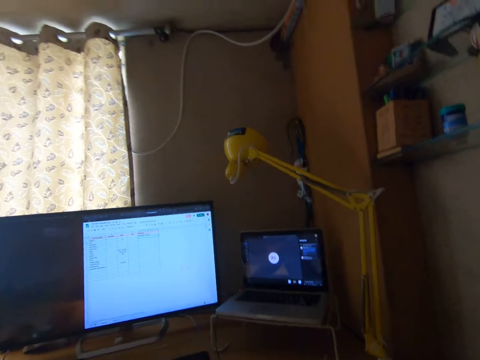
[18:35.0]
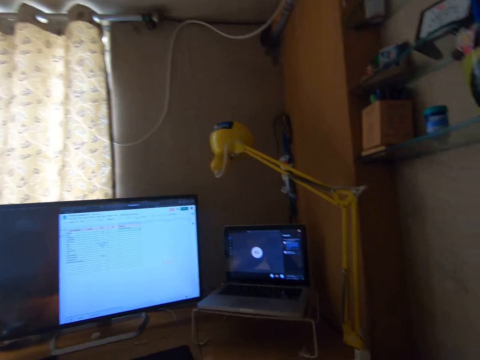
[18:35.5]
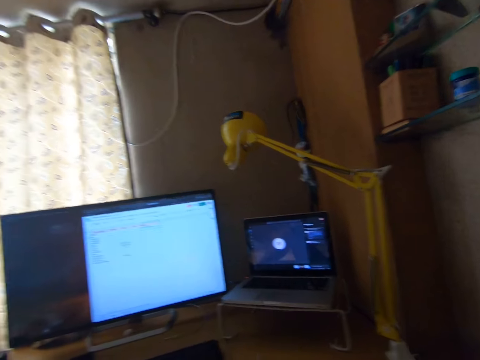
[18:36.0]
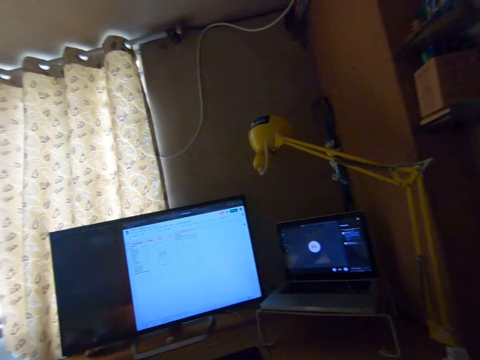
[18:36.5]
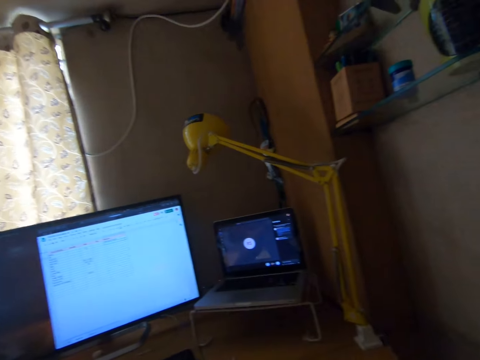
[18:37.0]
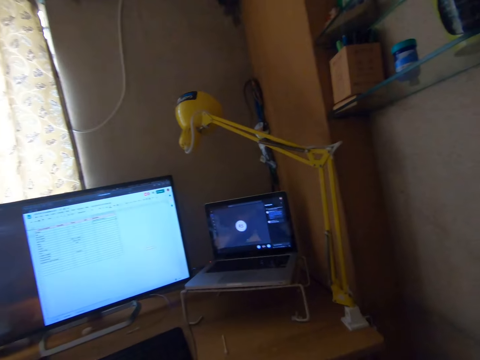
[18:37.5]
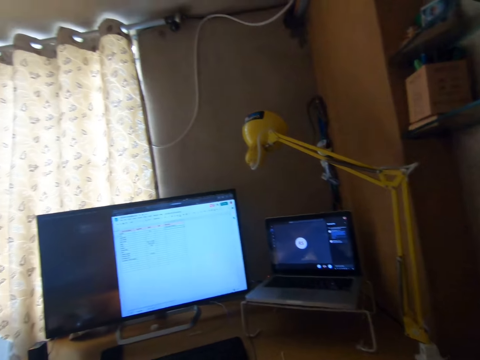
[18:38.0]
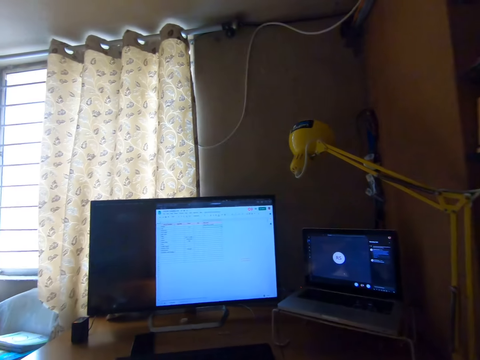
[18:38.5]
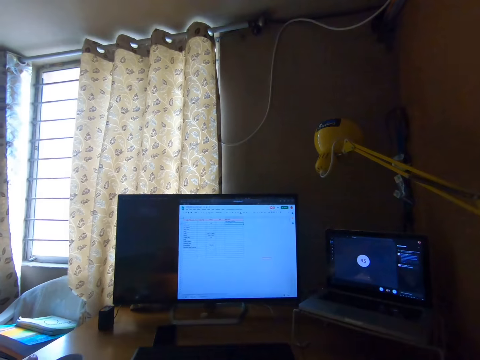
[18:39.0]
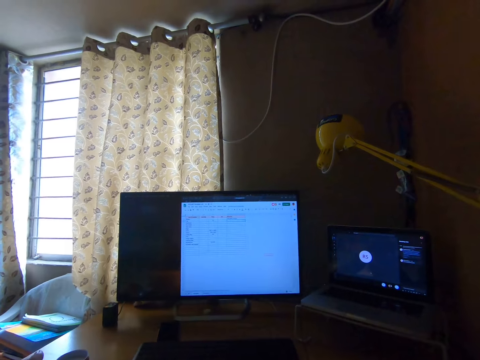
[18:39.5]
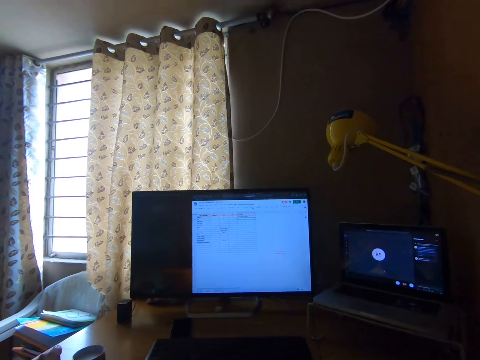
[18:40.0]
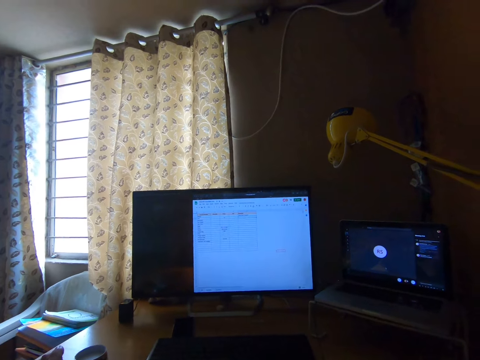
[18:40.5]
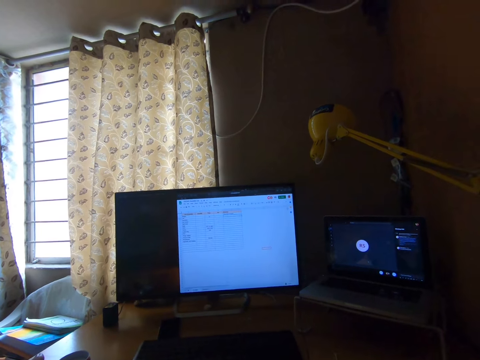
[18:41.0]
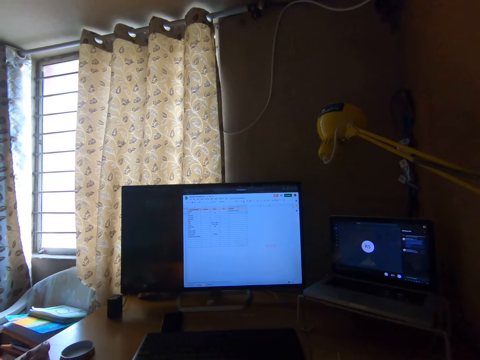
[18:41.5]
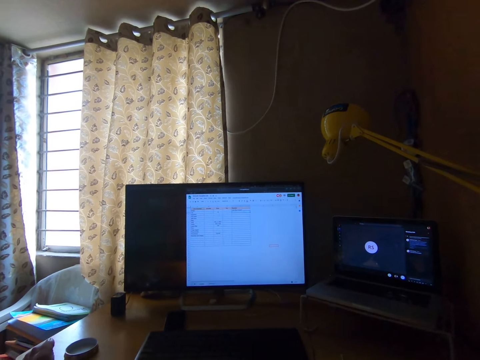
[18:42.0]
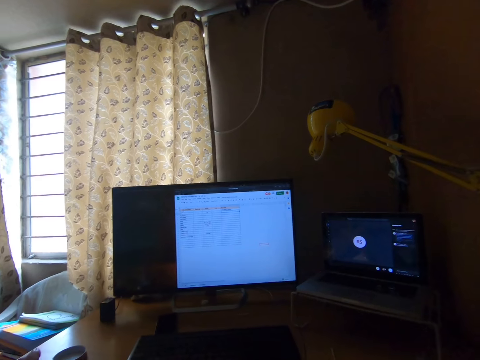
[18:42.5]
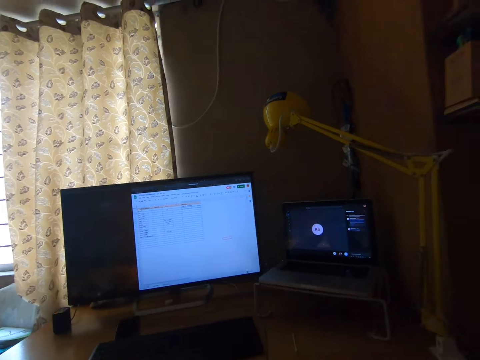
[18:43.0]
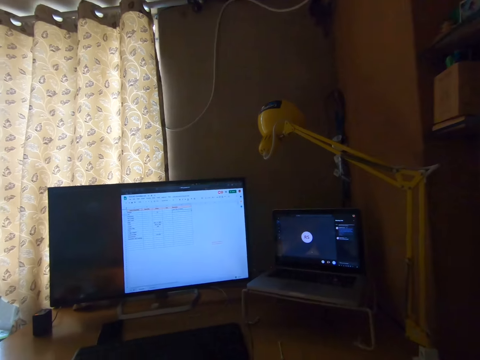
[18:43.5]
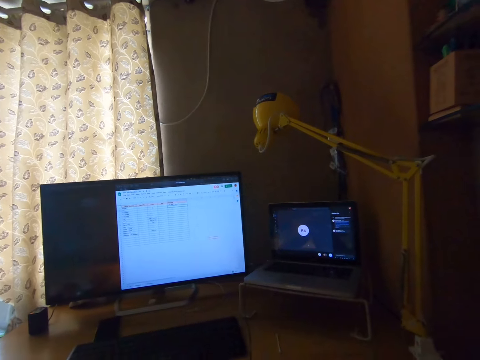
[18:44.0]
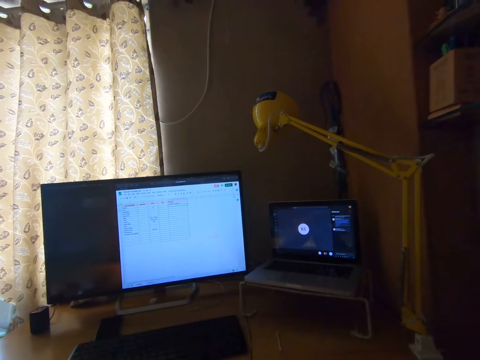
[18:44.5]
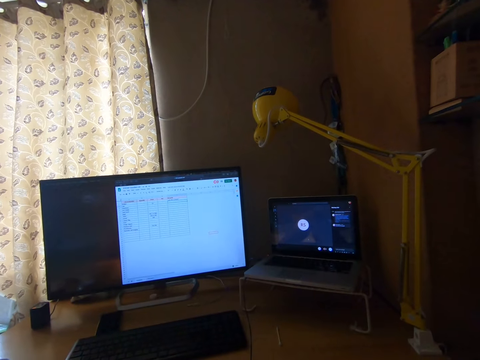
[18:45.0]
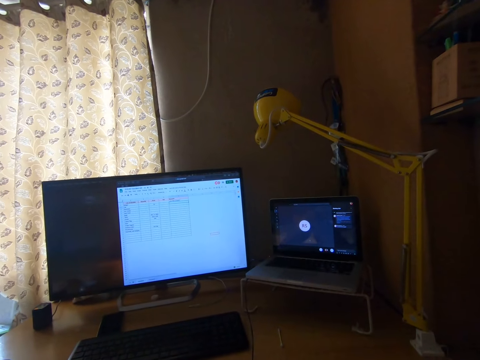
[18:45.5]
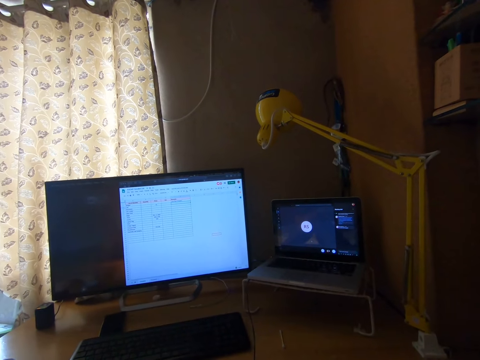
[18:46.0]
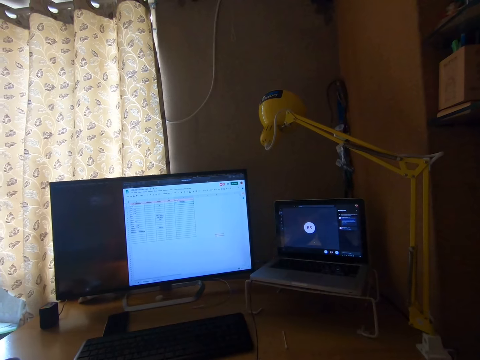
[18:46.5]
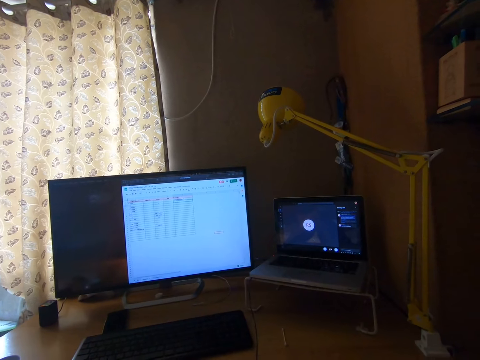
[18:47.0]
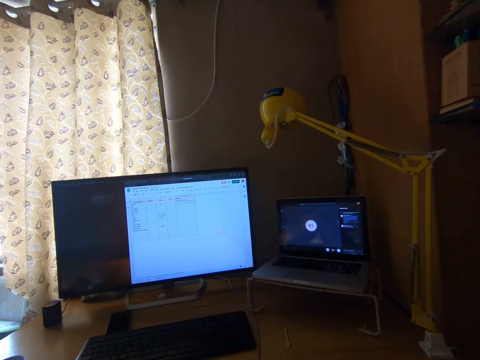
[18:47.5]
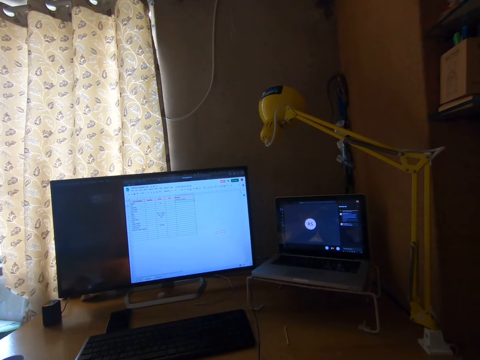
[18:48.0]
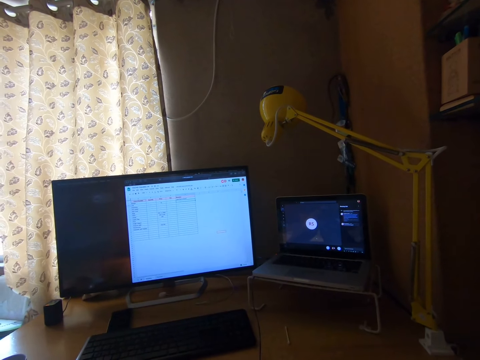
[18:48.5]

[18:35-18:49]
The camera wearer continues to use the laptop.

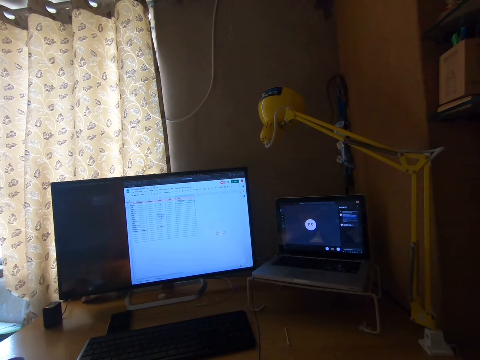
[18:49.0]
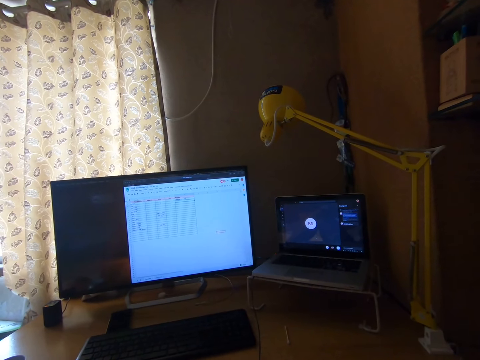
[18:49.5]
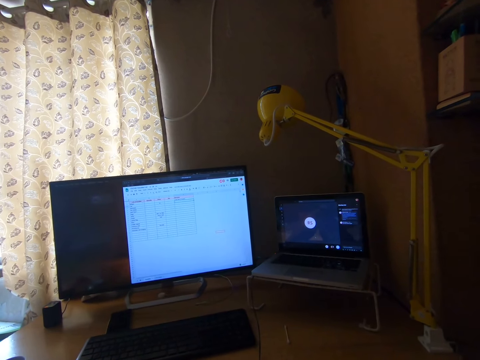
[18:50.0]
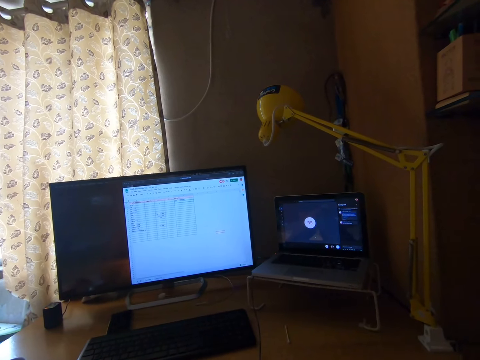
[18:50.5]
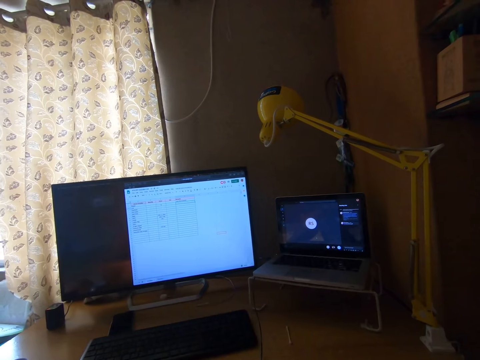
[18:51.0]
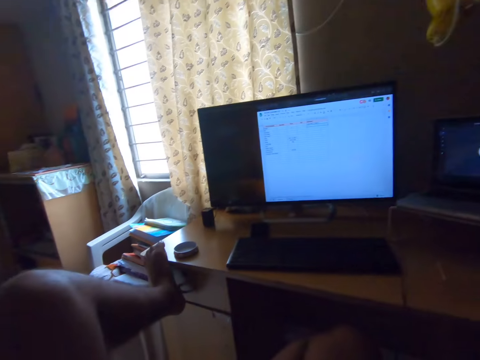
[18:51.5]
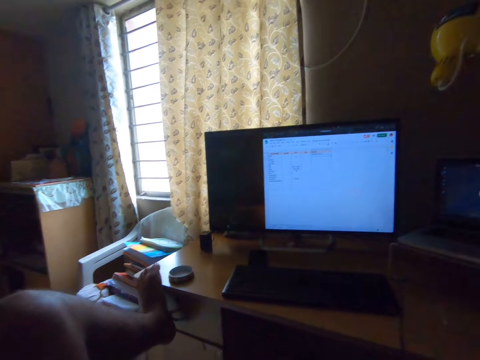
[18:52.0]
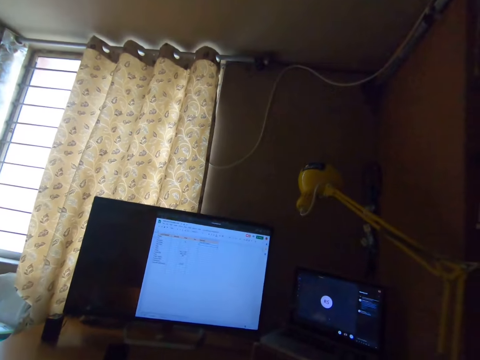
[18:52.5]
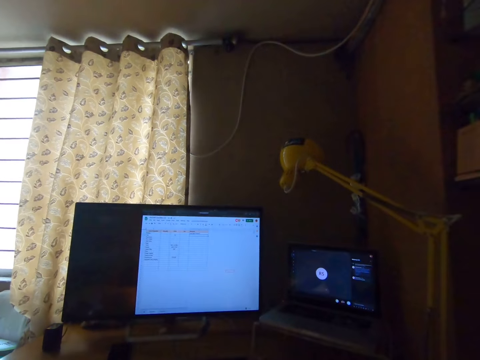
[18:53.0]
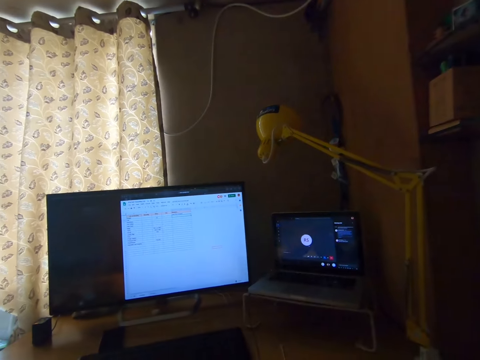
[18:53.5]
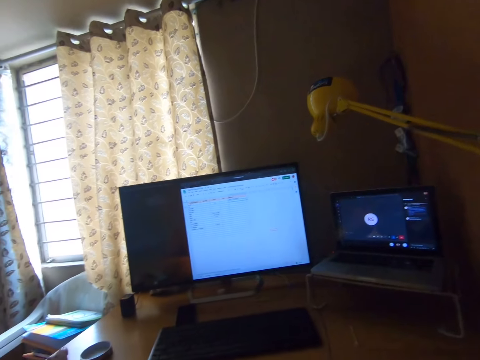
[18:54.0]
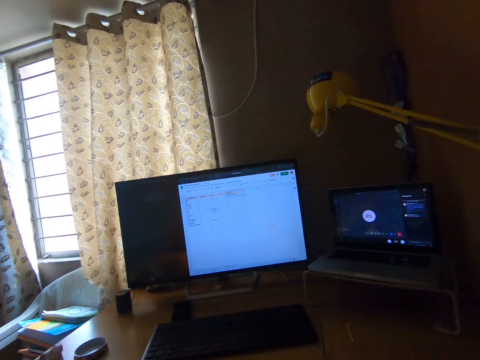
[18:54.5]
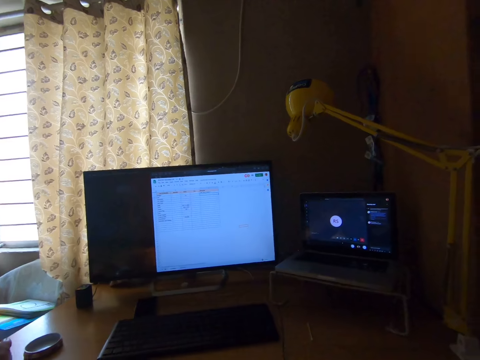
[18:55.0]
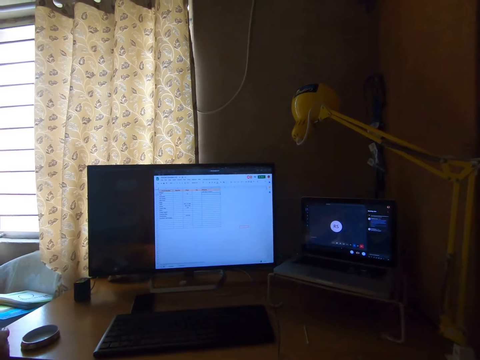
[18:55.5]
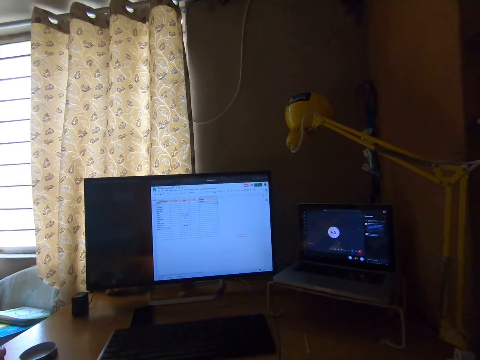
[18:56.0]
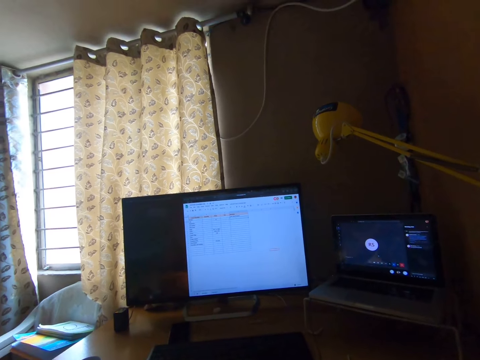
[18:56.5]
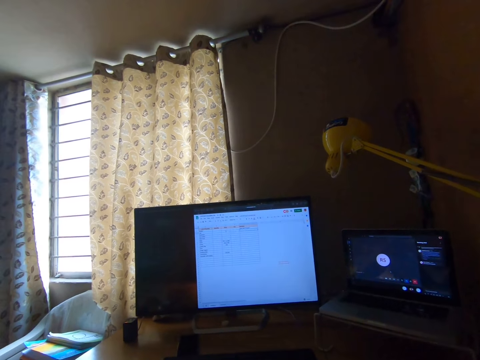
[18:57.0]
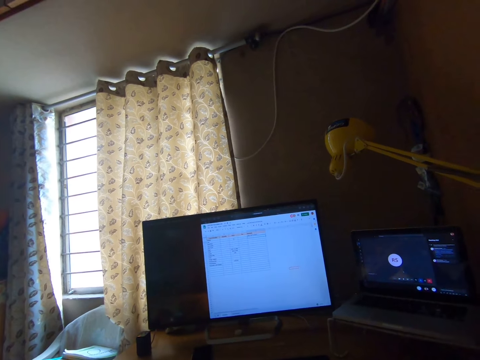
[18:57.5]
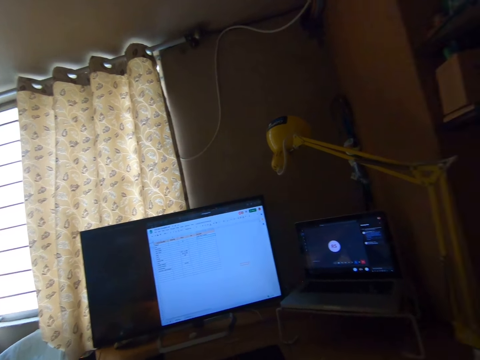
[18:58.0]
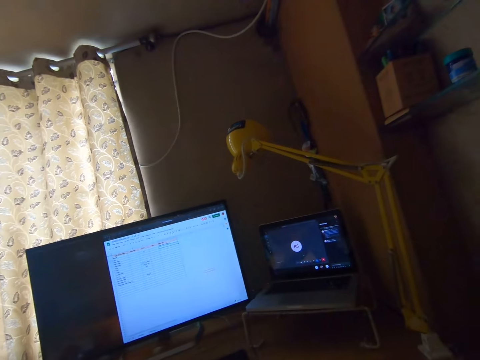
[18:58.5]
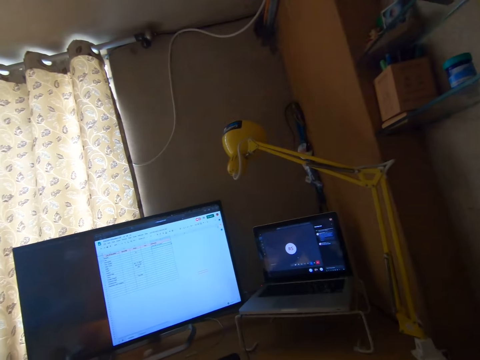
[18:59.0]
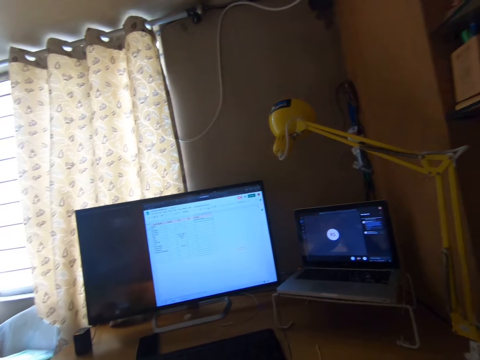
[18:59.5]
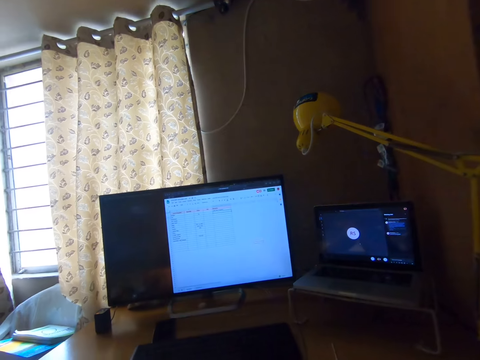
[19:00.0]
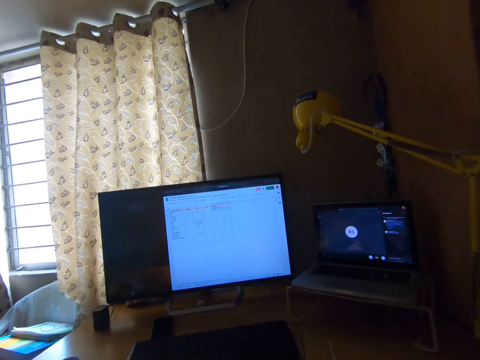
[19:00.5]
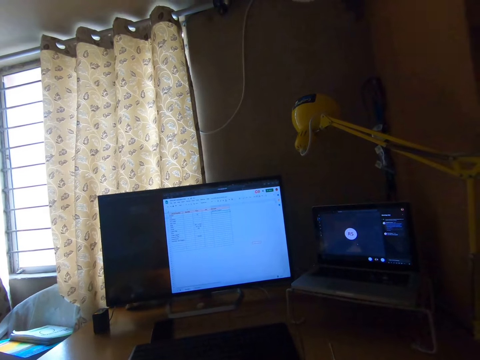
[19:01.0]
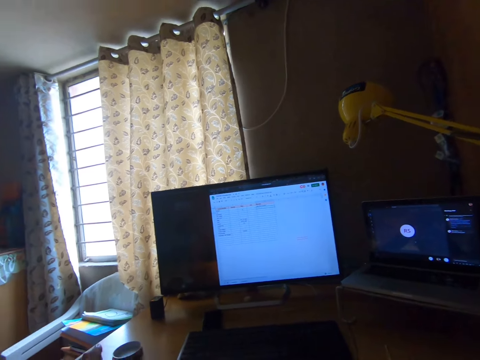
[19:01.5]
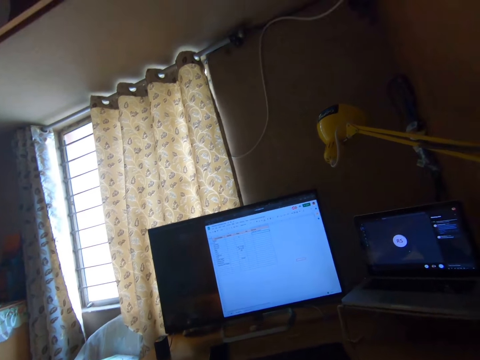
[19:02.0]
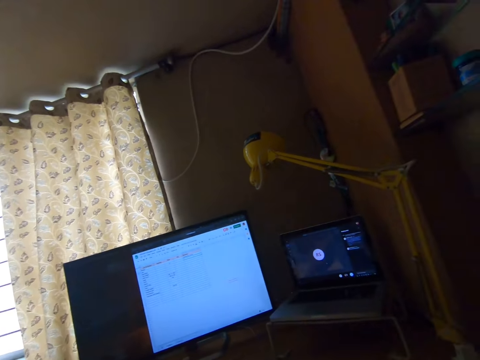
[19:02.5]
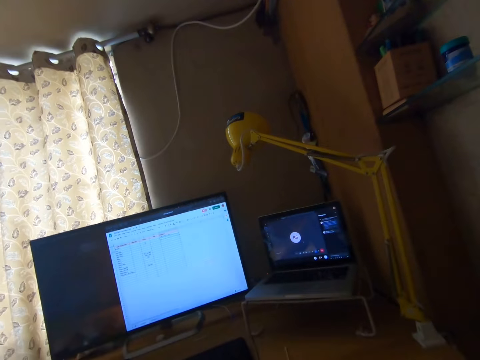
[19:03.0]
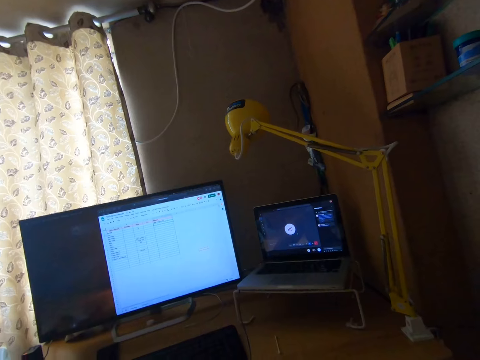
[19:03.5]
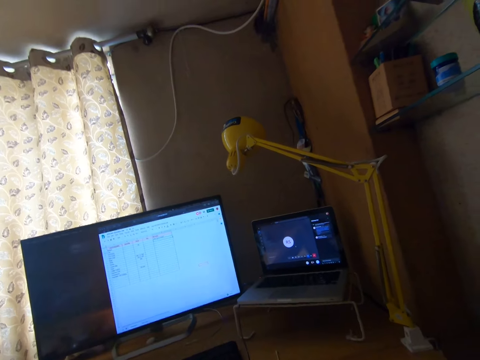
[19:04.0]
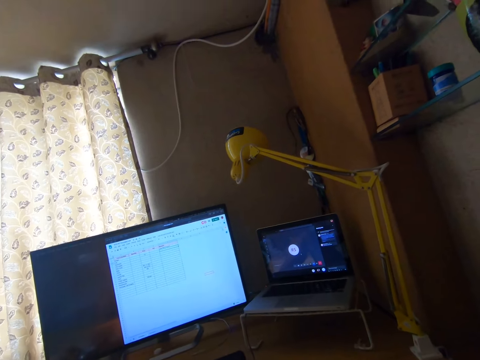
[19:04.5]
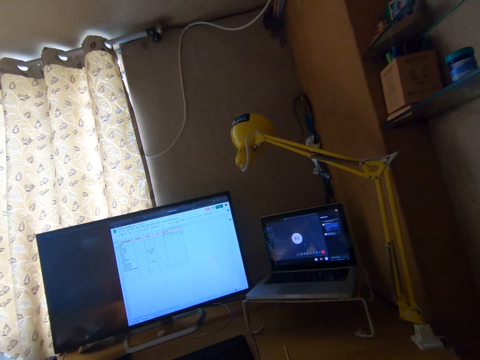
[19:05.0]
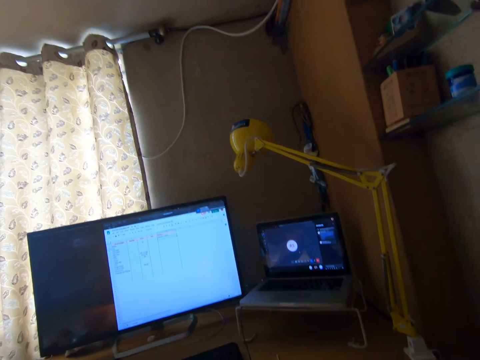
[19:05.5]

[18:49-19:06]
The camera wearer looks around the room. They continue to use the laptop.
